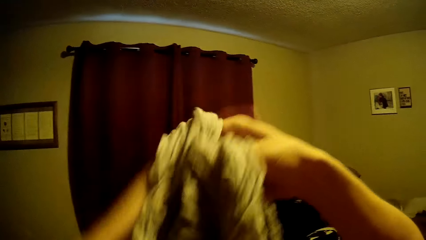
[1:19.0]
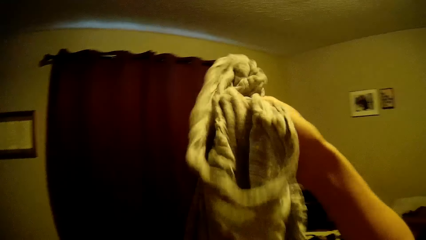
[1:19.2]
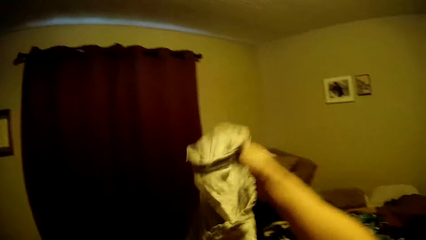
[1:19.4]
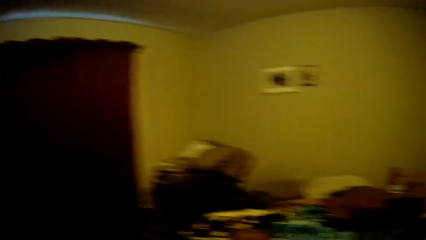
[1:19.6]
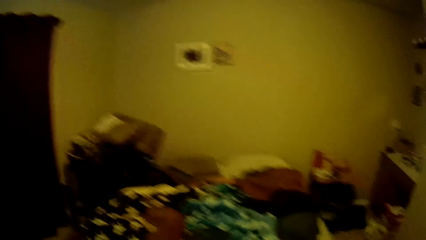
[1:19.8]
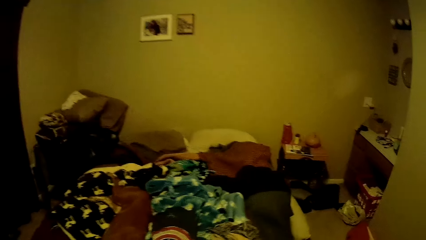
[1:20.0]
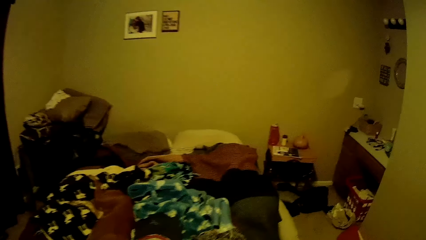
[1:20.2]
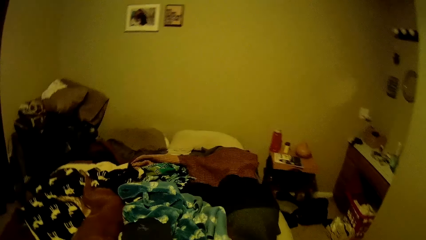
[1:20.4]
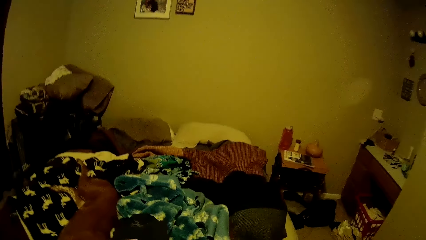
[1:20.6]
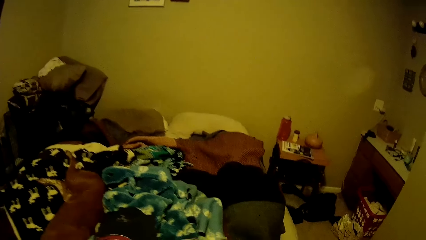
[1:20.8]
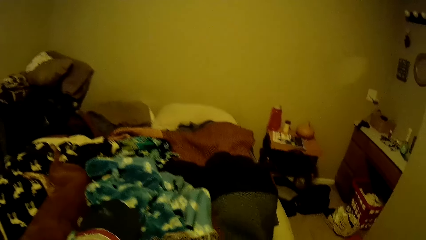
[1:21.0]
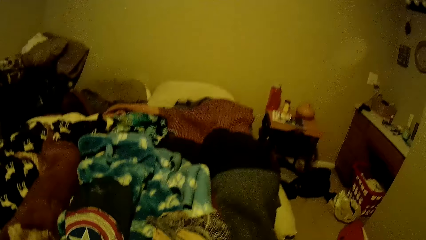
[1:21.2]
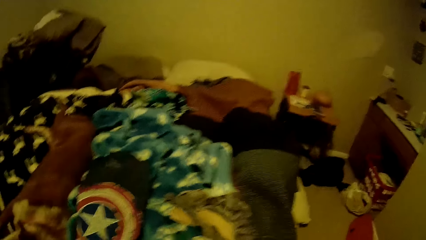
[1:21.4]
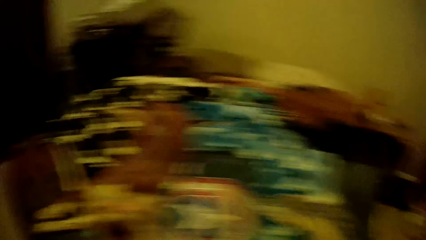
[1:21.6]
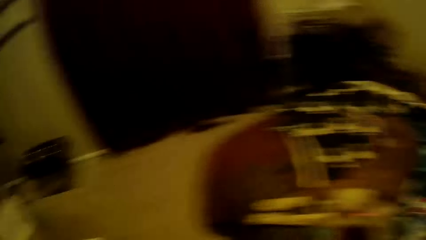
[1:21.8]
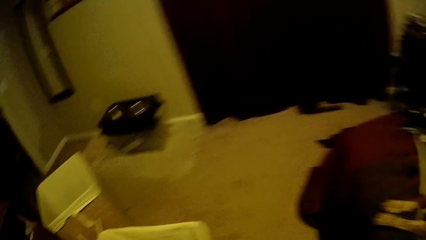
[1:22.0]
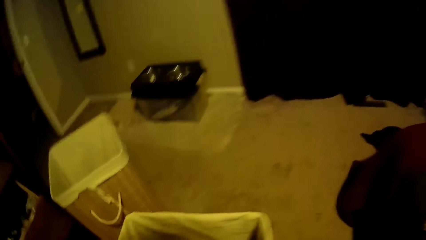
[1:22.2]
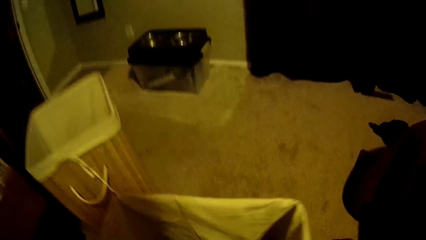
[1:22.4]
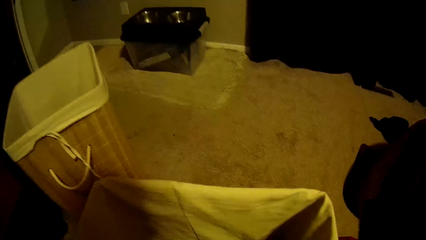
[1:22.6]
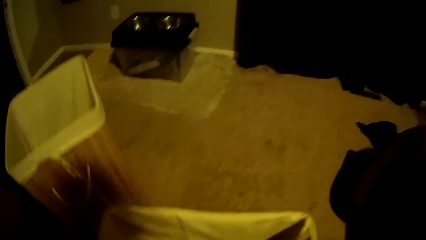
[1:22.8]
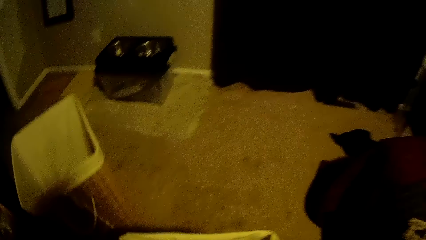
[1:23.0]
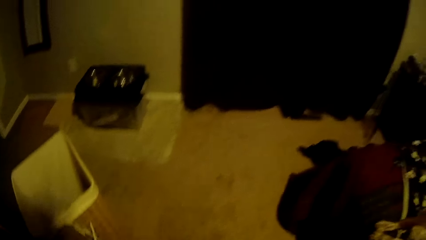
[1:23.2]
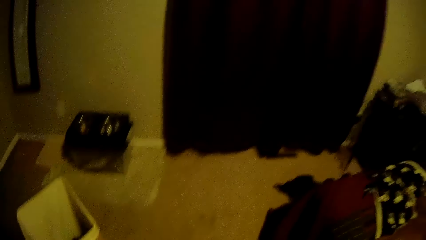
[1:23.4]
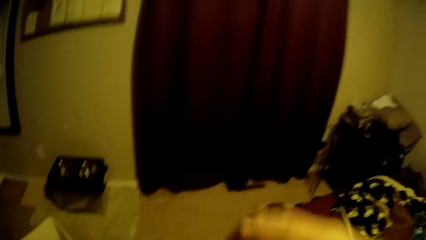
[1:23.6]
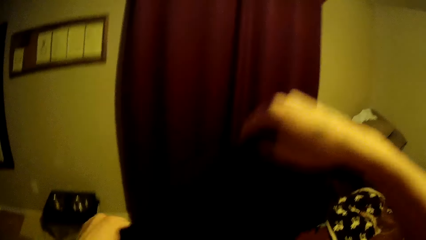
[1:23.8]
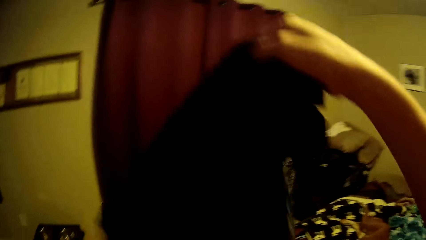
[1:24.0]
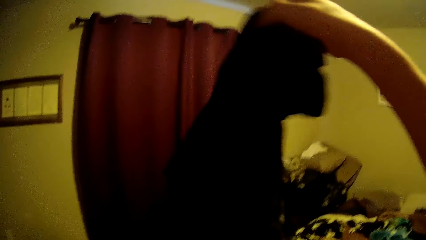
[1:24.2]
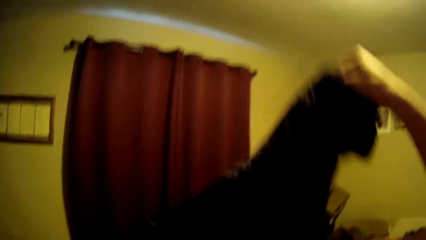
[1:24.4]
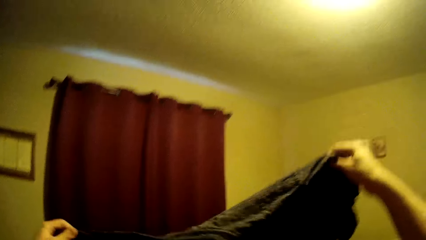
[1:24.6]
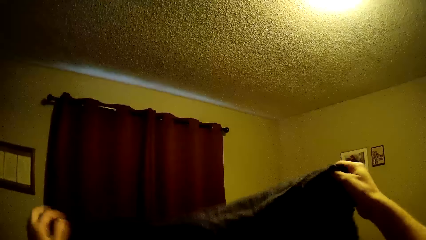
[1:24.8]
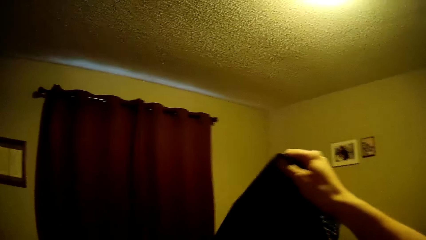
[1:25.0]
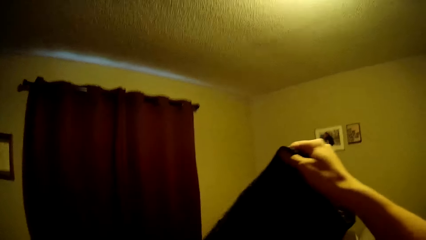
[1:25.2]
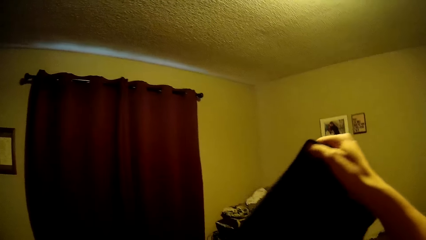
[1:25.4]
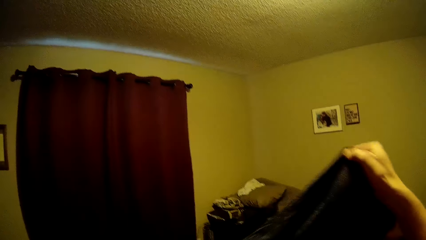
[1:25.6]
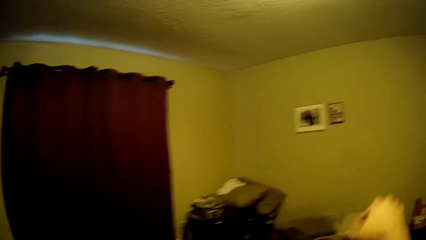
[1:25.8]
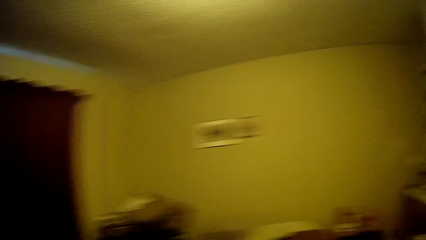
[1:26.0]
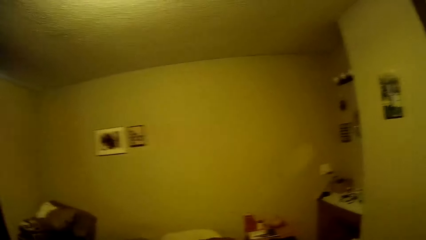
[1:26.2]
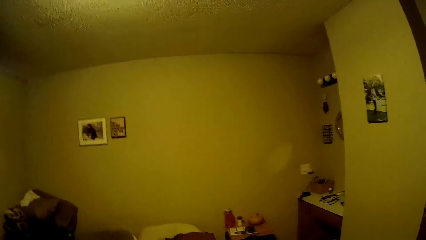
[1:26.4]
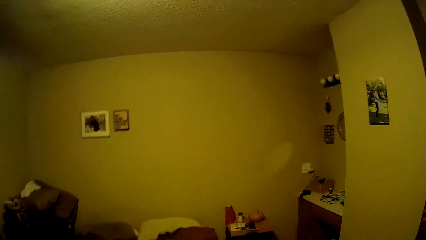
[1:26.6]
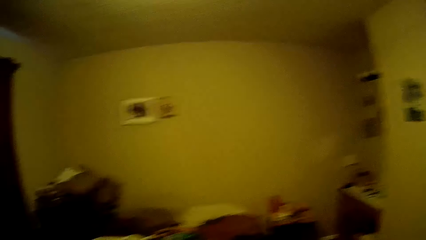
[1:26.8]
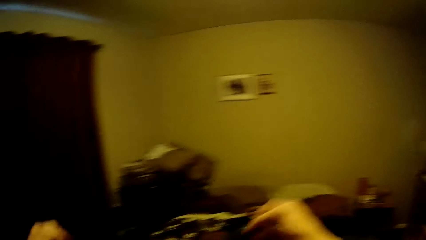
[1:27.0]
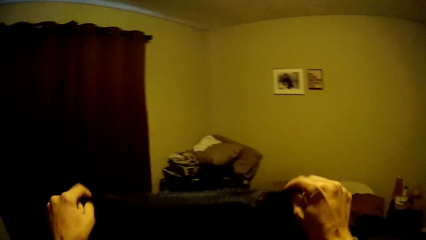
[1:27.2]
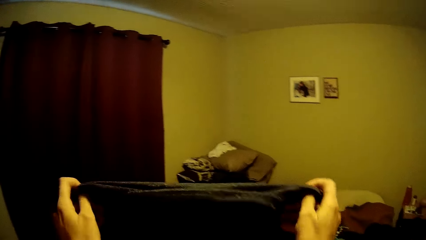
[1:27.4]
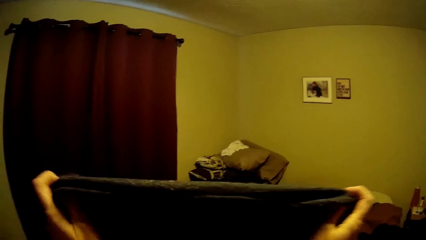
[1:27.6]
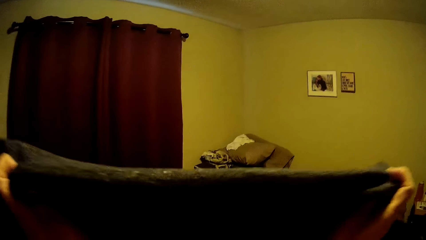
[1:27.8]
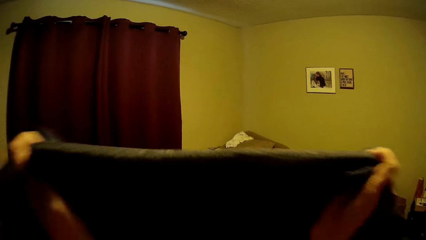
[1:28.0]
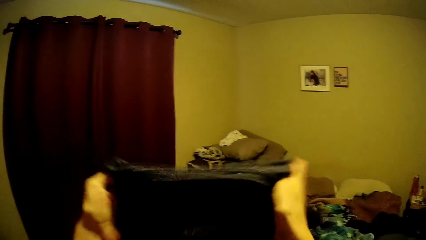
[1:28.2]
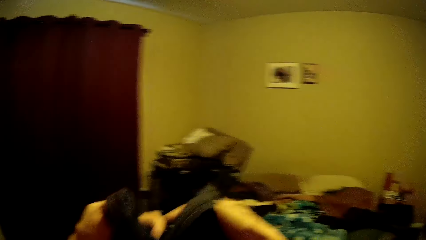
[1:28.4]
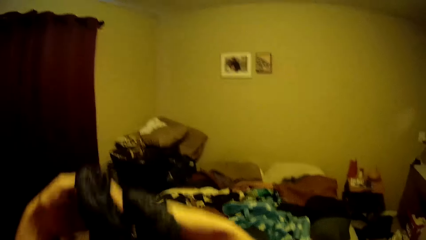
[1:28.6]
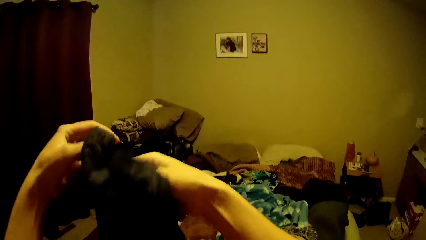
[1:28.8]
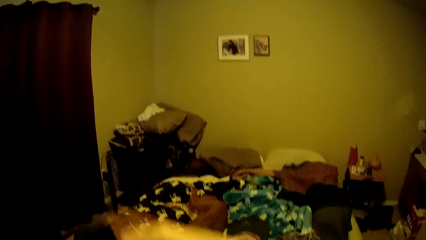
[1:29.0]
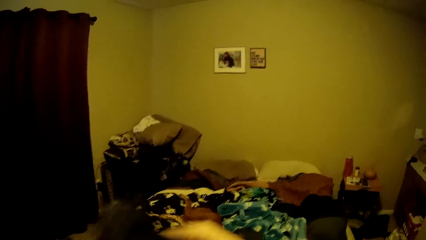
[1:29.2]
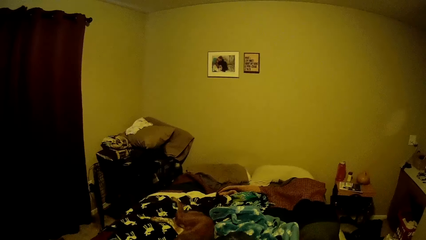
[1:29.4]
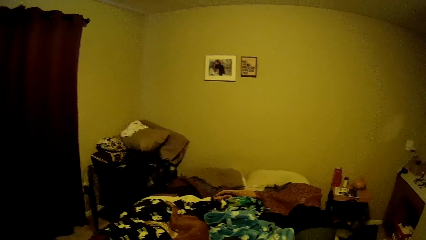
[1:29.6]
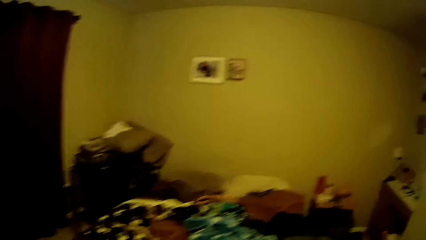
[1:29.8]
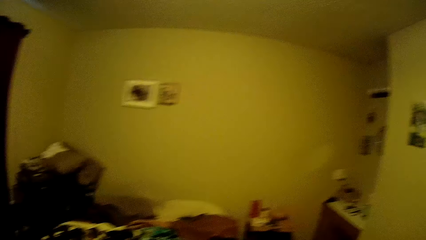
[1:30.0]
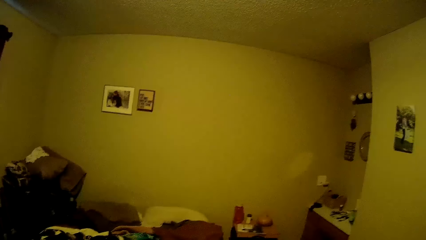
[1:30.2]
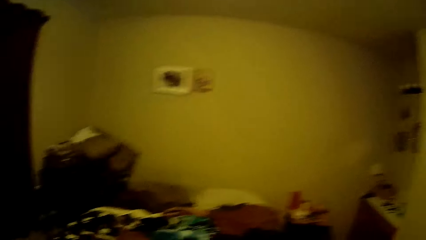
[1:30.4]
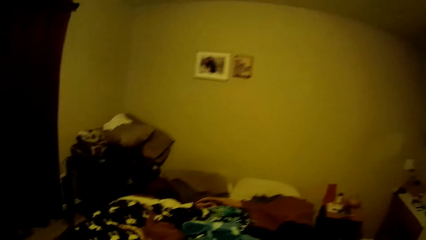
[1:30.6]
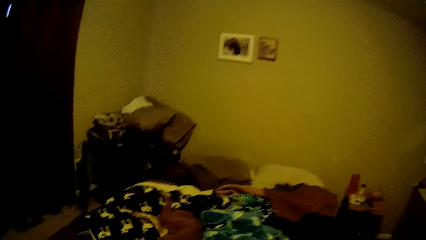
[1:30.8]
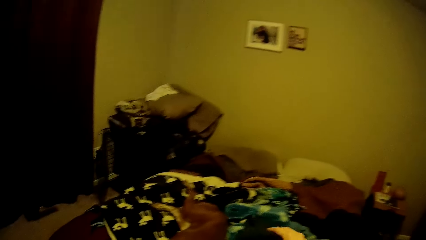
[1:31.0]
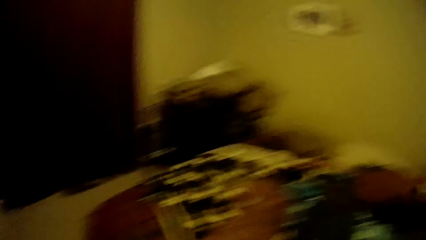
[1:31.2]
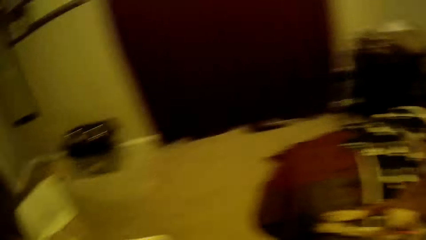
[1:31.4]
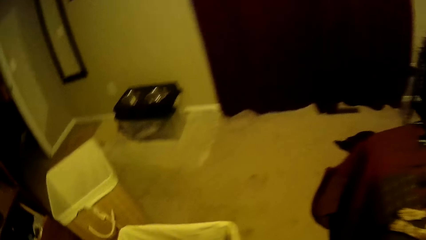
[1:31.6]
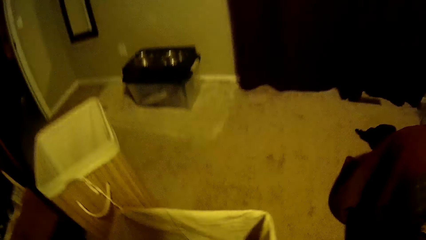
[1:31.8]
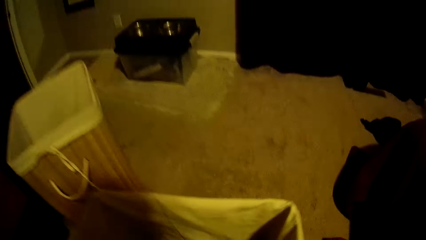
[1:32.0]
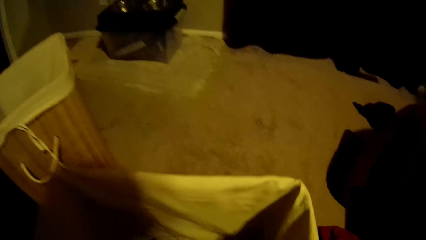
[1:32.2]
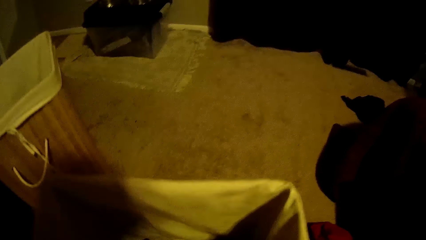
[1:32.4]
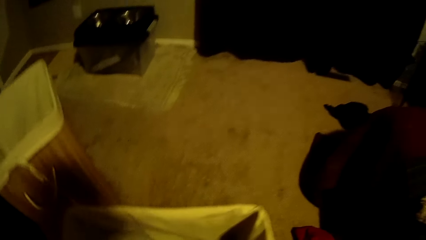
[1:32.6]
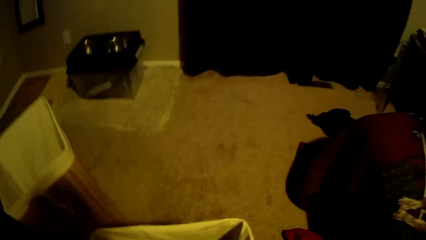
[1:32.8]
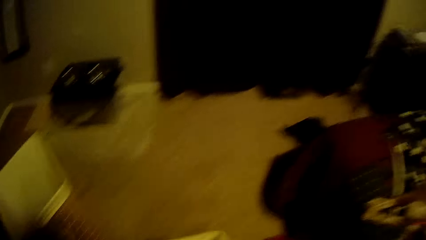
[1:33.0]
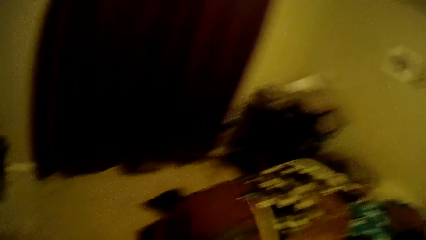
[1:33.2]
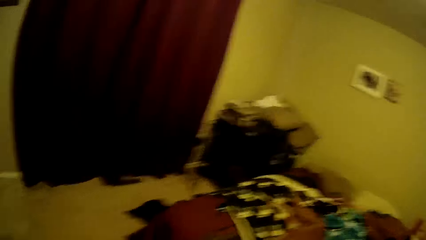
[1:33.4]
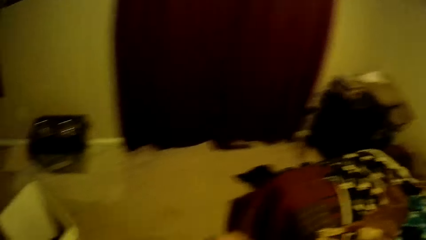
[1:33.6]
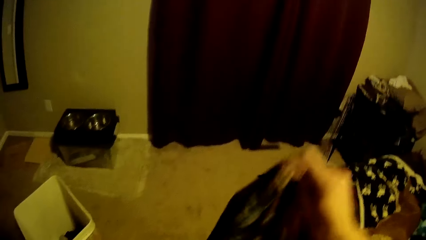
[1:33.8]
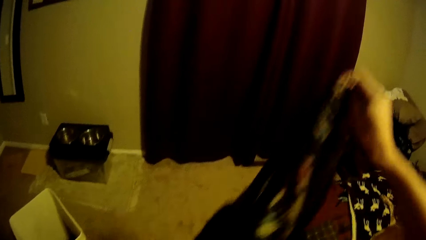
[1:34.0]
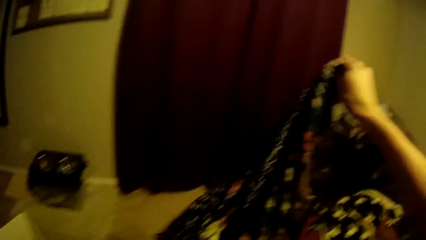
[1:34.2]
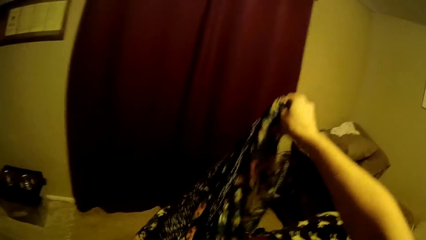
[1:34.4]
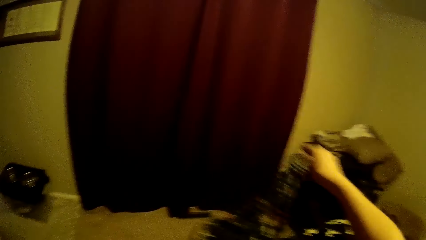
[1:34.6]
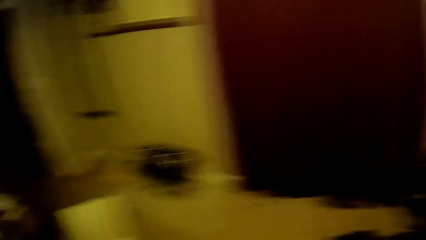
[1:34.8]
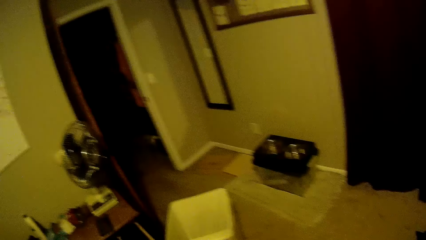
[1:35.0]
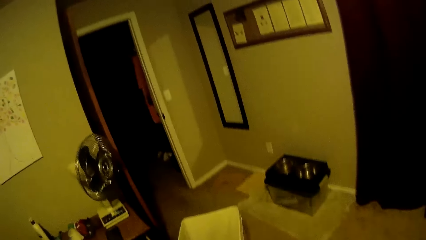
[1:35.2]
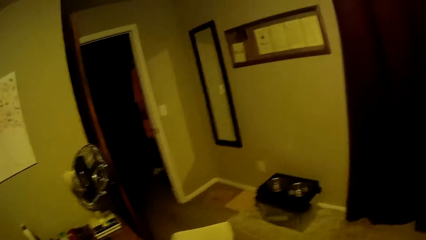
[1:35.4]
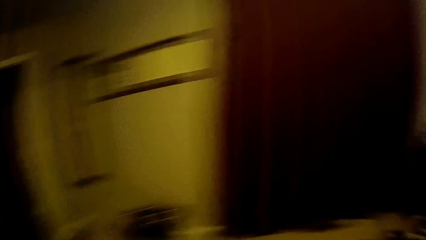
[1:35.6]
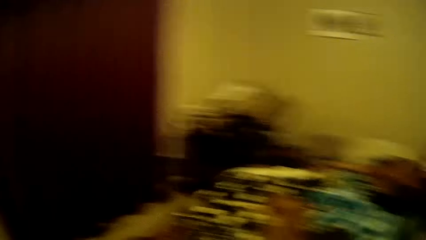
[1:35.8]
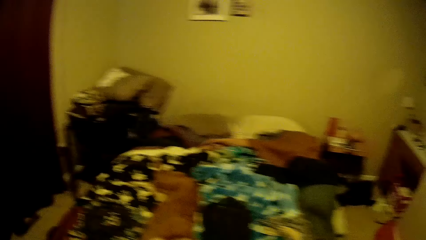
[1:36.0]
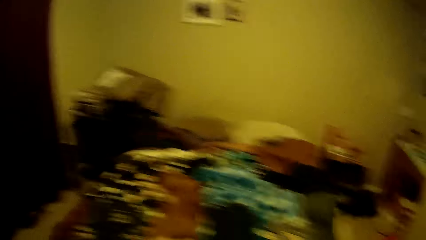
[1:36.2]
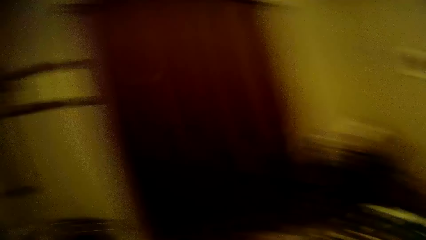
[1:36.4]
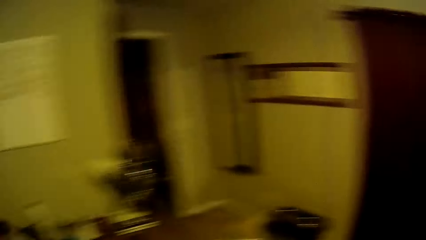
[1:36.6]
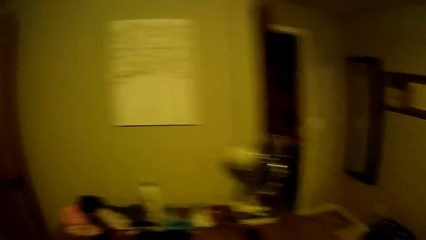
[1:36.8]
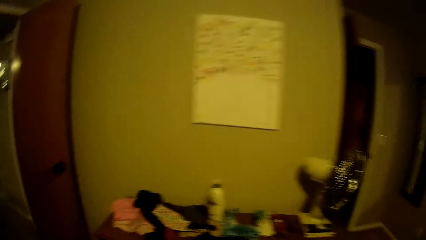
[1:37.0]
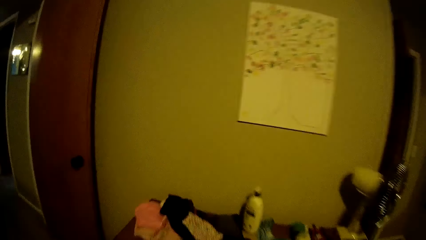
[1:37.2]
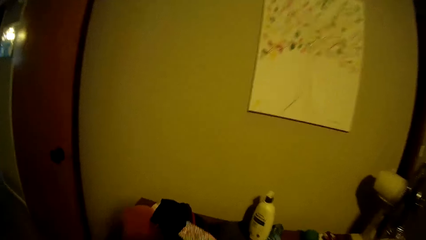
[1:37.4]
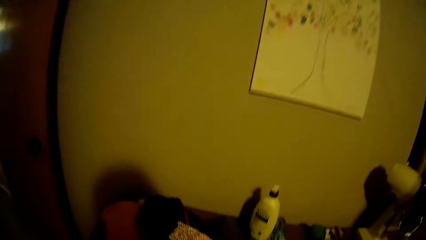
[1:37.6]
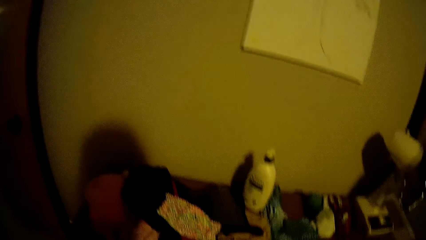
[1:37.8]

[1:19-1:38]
The camera wearer folds the t-shirt. They drop the t-shirt on the bed or in the hamper. They pick up another cloth from the laundry basket. They fold the t-shirt. They pick up another cloth from the laundry basket. They place the shirt on the hamper. They pick up a shirt.
